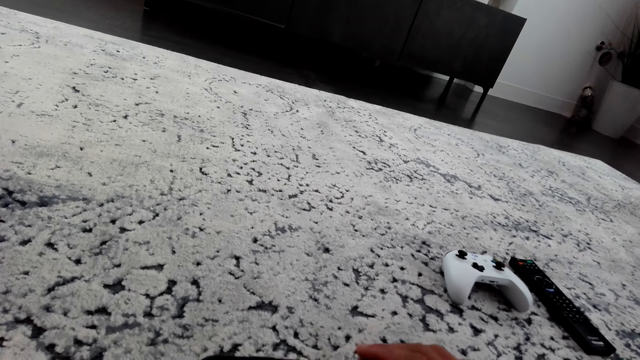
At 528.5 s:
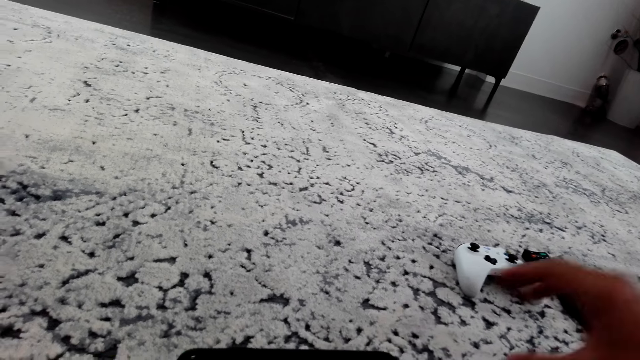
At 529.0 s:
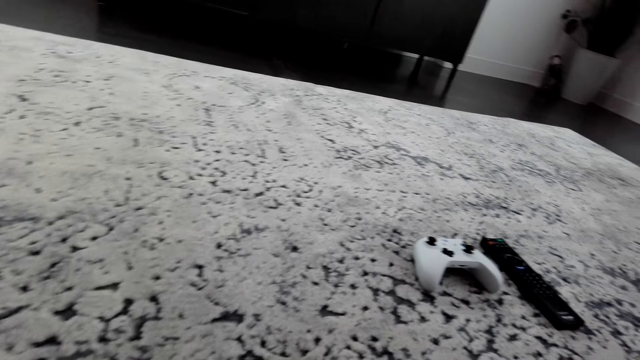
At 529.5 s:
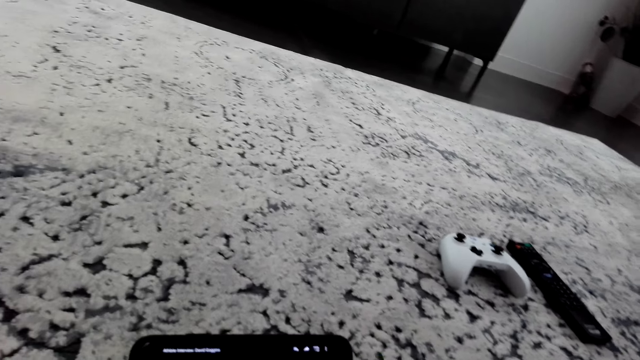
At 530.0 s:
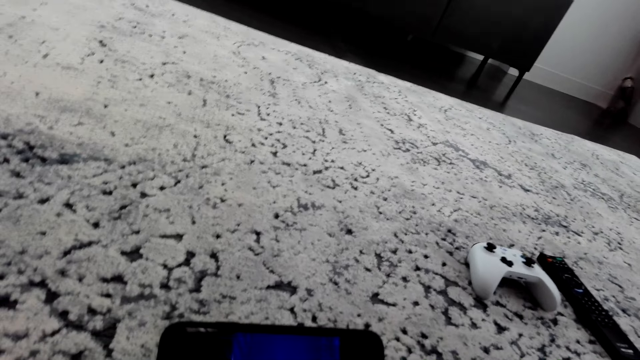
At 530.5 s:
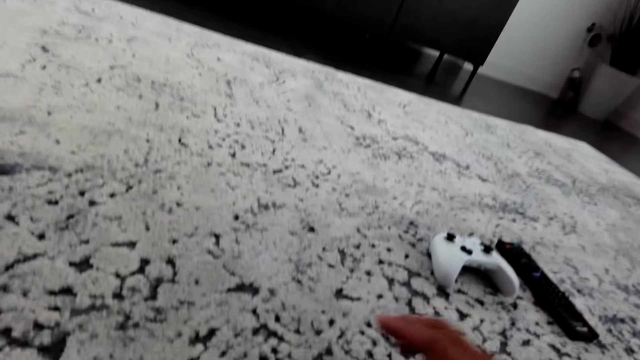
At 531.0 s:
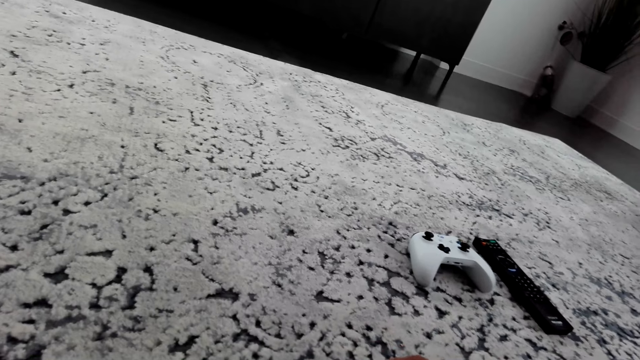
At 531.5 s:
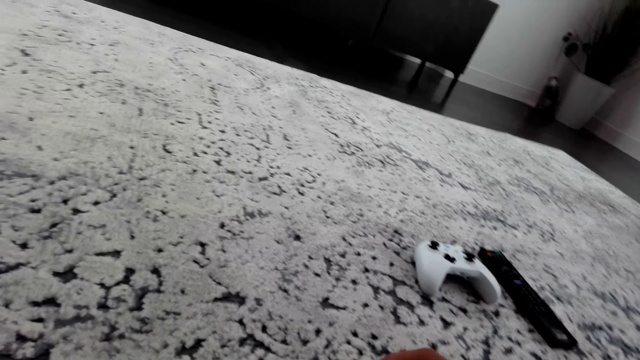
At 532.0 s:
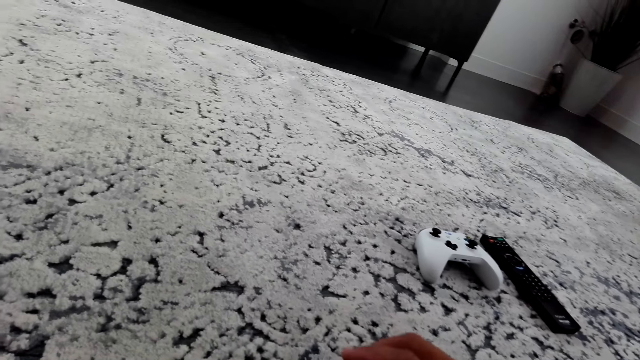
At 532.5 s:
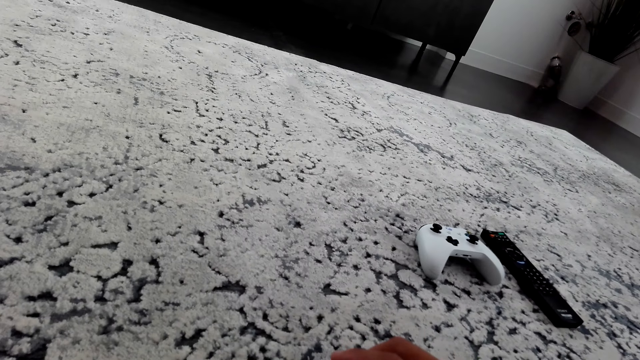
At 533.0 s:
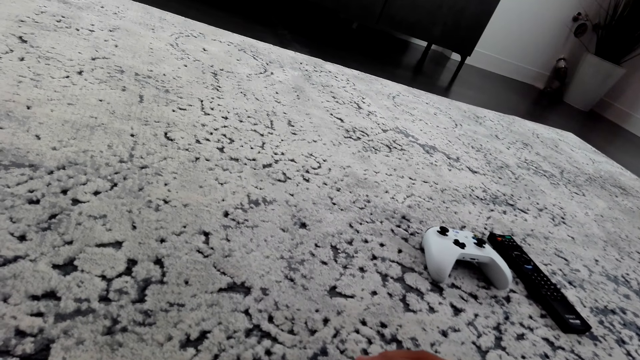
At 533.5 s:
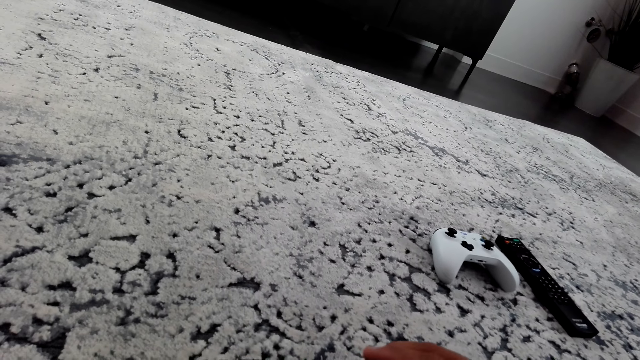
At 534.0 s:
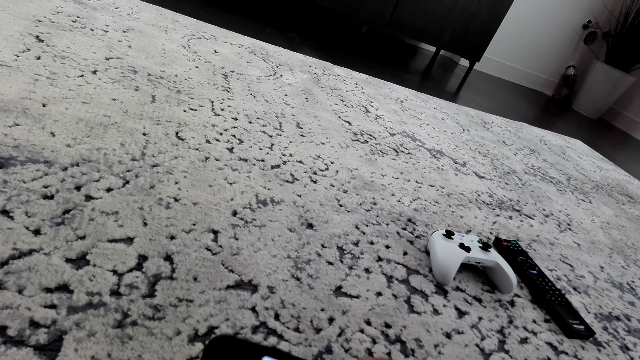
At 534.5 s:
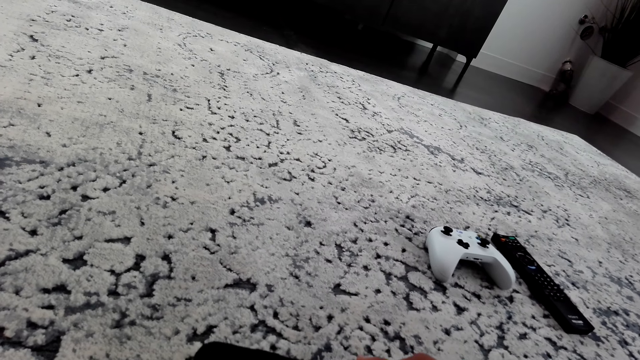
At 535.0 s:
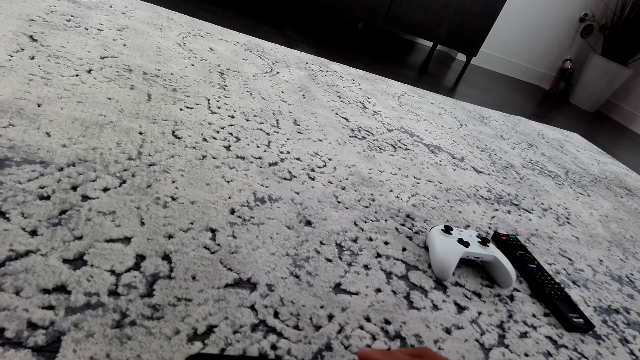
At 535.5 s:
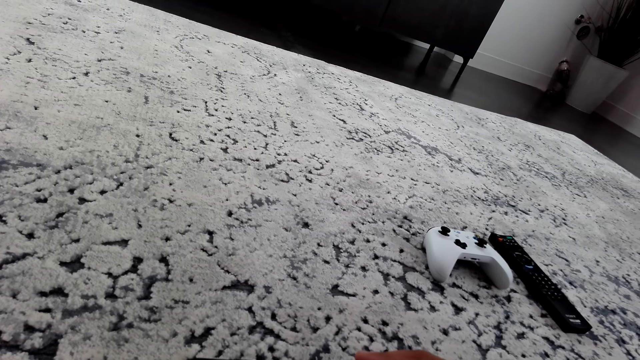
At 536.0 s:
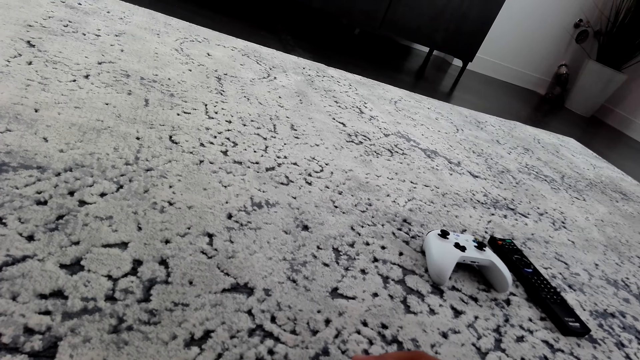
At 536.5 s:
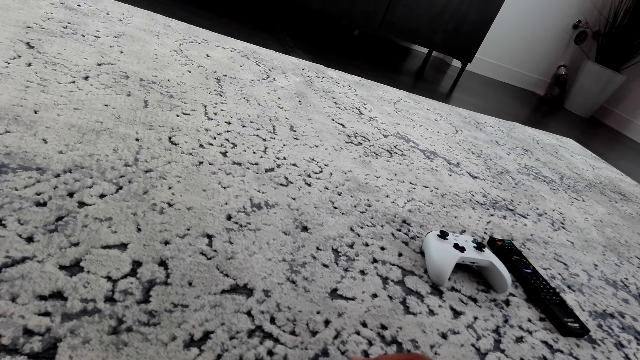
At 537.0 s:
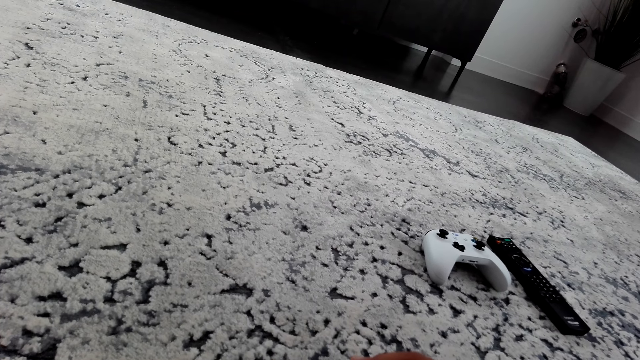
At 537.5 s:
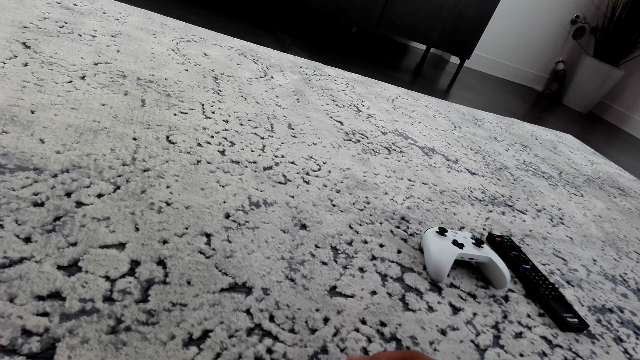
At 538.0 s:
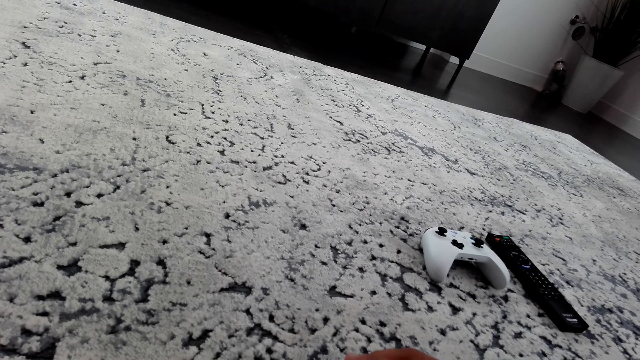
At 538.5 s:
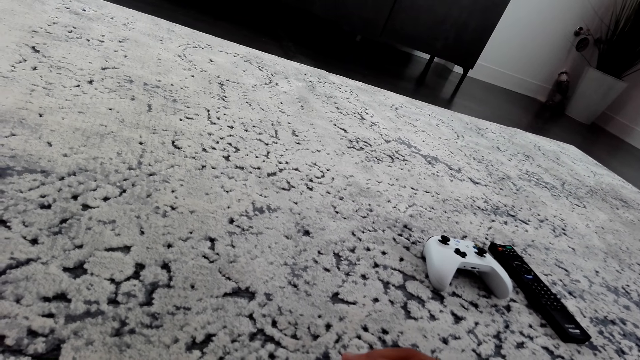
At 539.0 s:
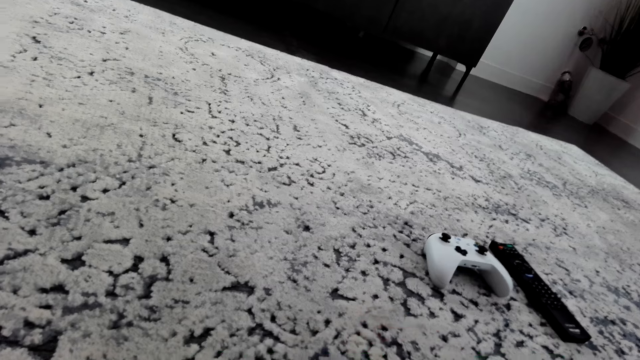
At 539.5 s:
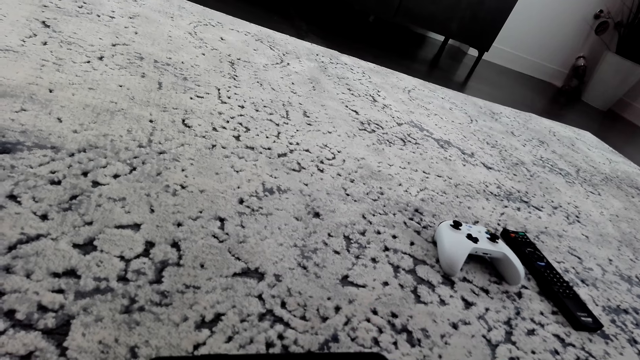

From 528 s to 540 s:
The camera wearer turns the phone. They use the phone.

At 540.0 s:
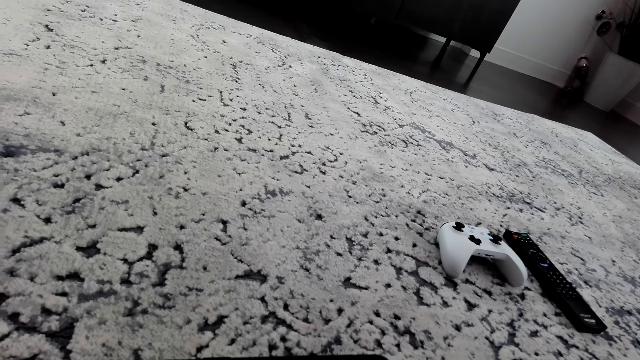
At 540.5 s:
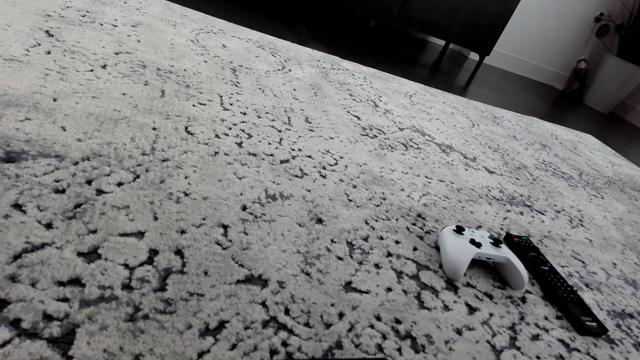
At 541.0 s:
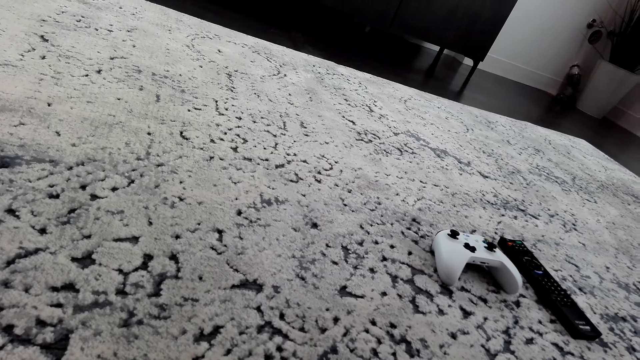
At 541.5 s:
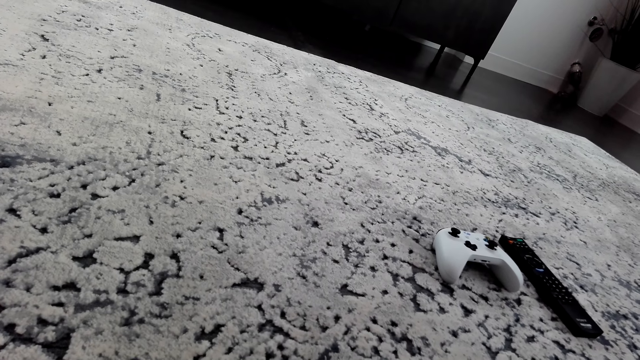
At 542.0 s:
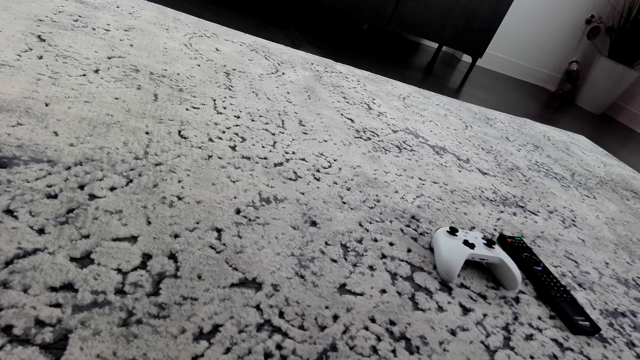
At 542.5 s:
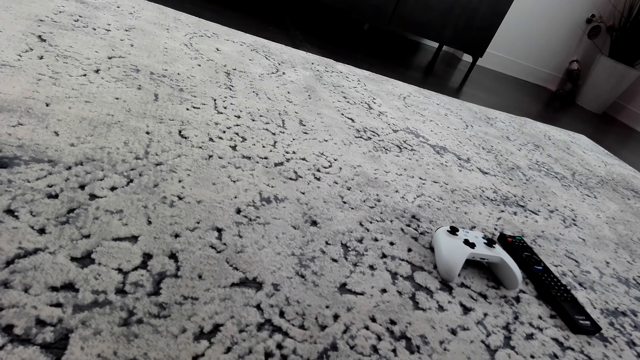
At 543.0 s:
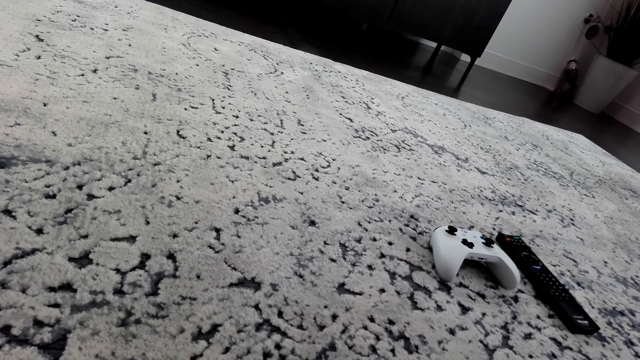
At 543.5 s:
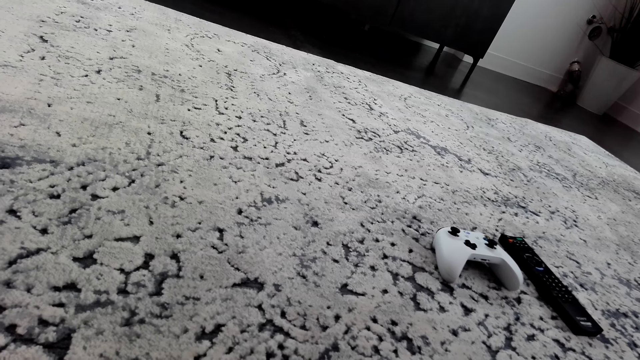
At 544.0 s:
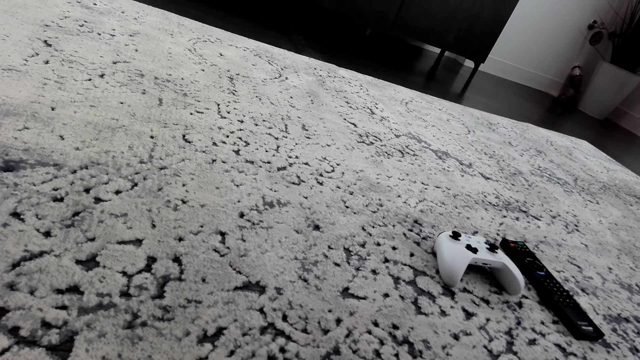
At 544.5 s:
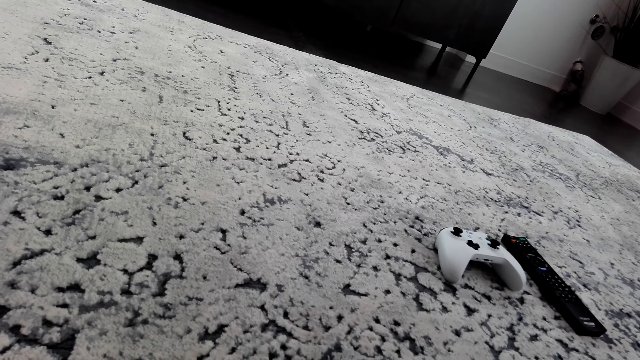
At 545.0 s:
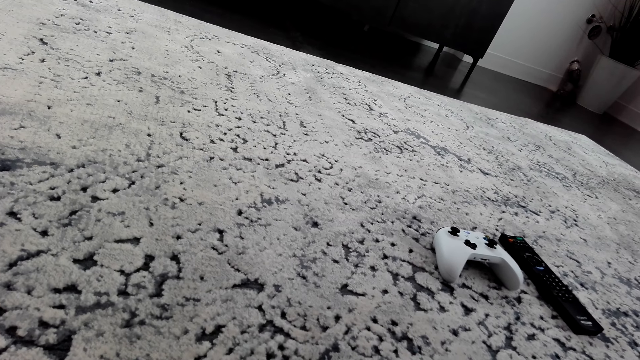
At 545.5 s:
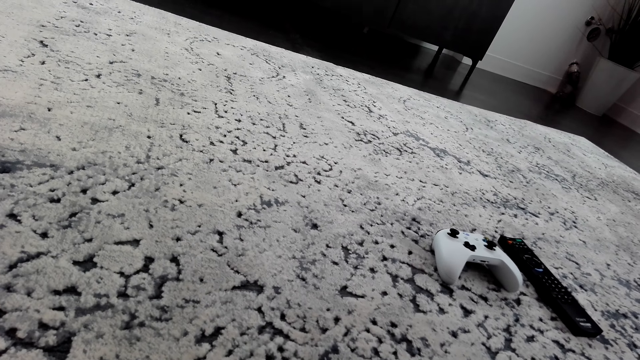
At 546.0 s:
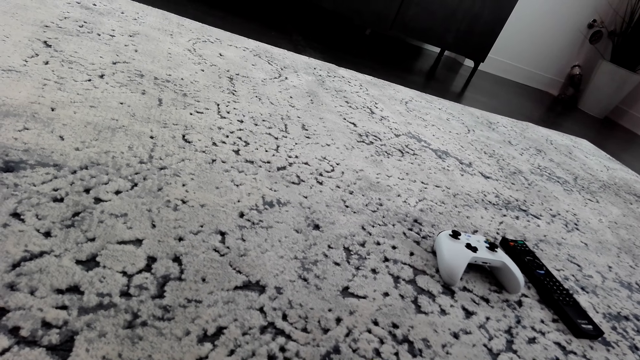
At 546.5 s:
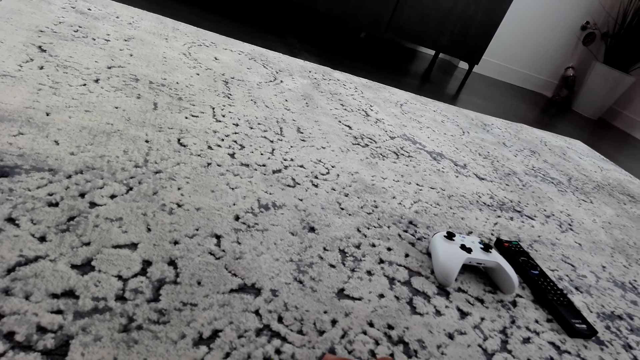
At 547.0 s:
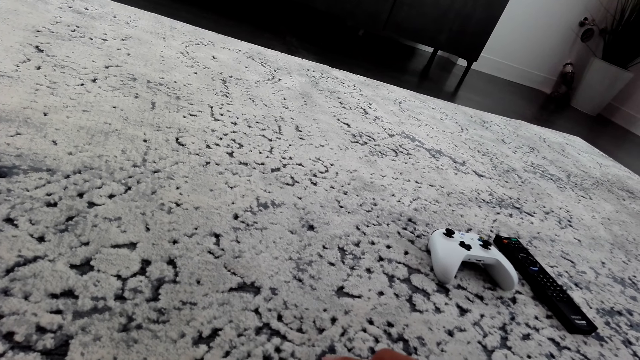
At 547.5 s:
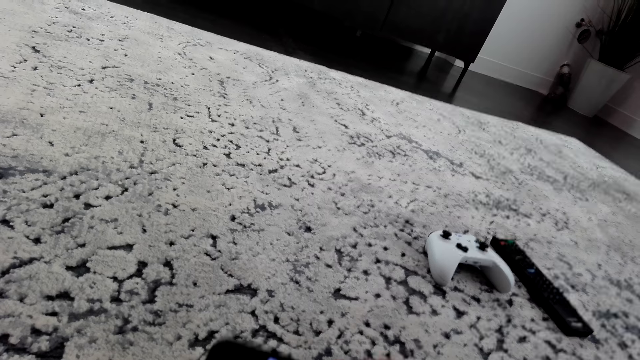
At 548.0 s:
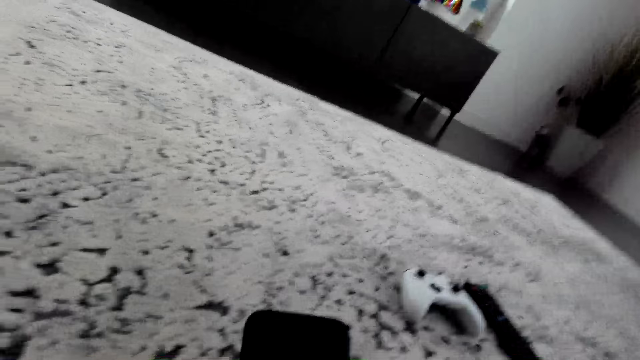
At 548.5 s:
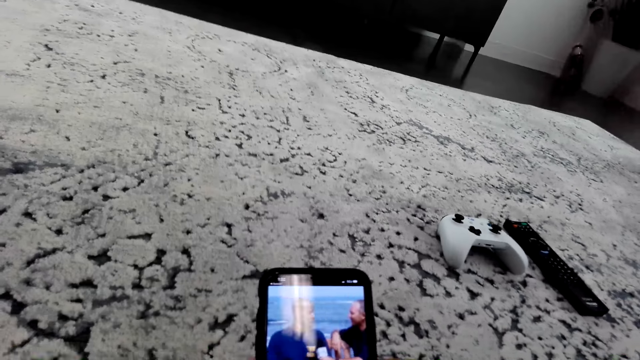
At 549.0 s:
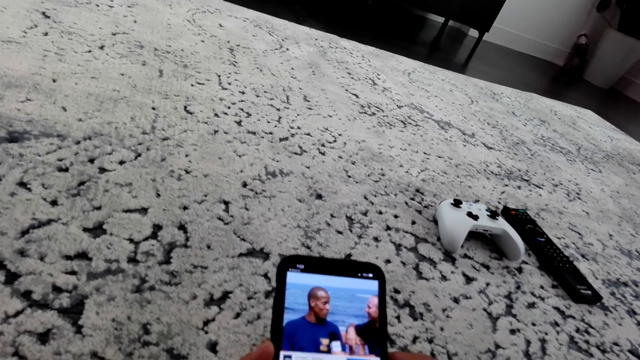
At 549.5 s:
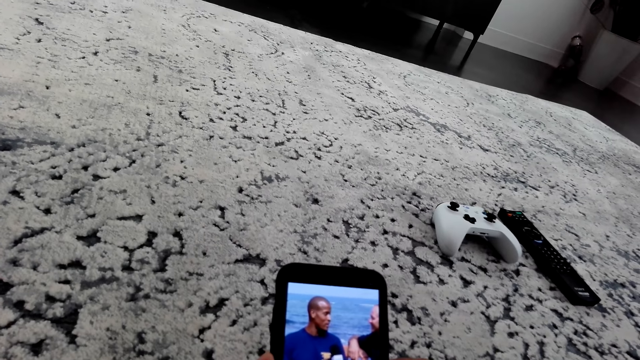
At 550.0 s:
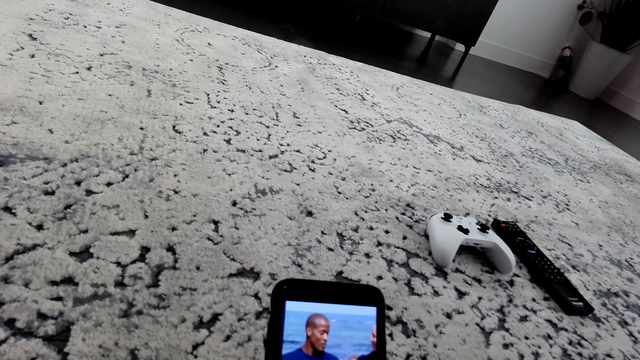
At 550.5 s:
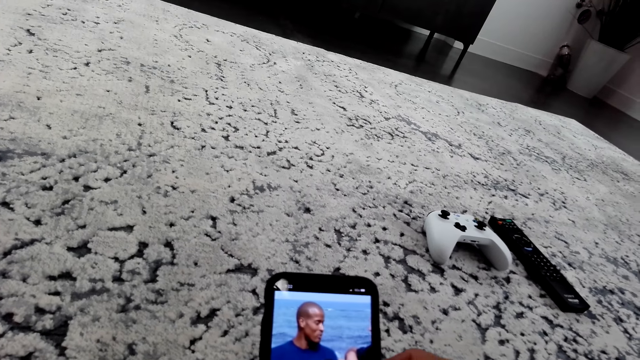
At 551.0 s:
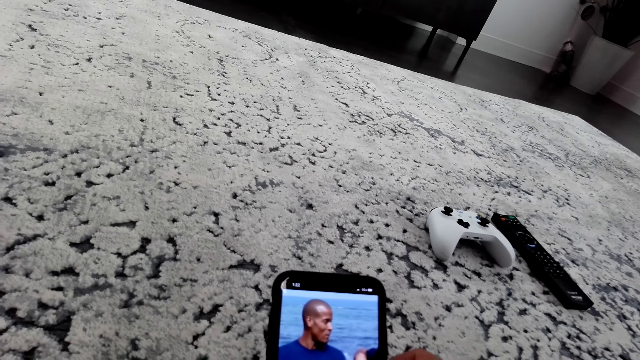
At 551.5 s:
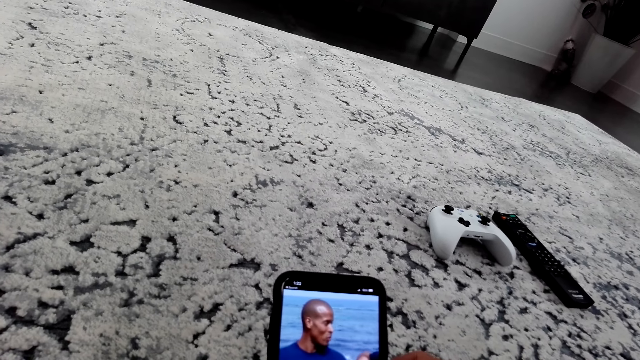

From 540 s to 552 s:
The camera wearer watches a video on the phone. They turn the phone. They watch the video on the phone.
